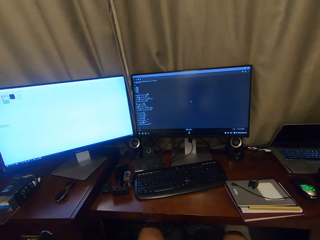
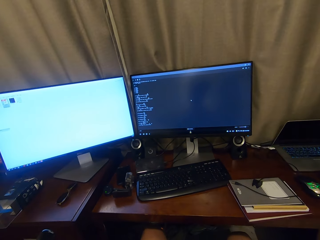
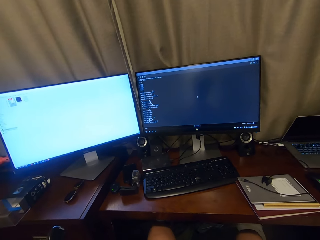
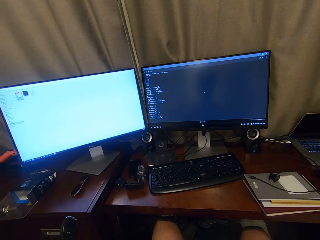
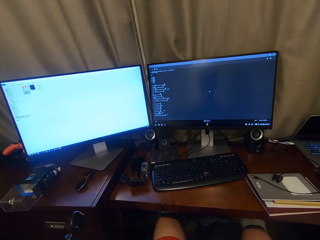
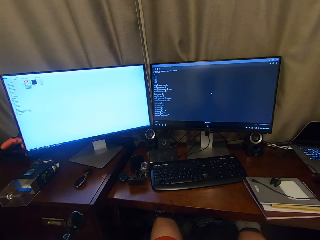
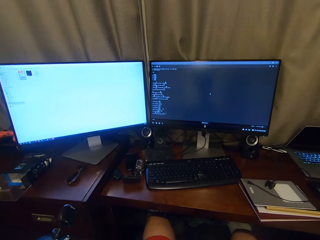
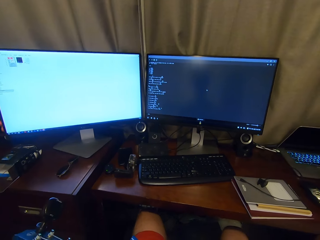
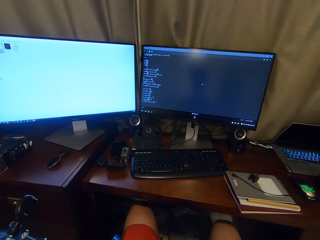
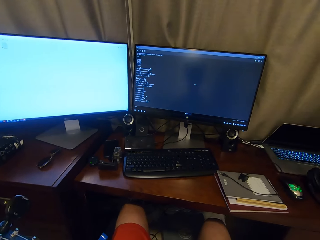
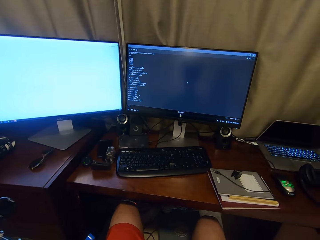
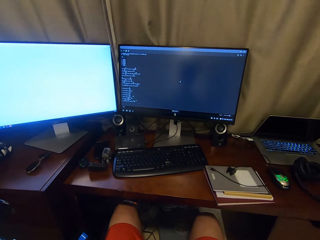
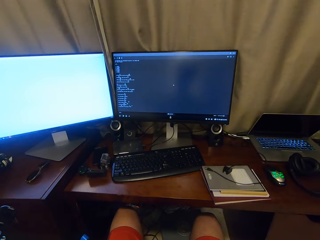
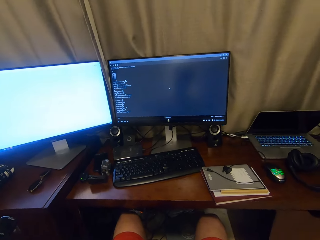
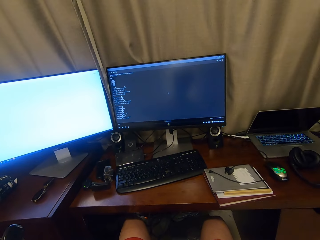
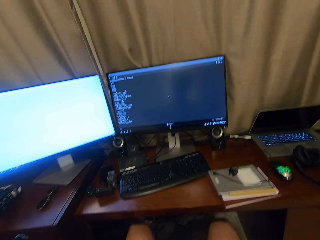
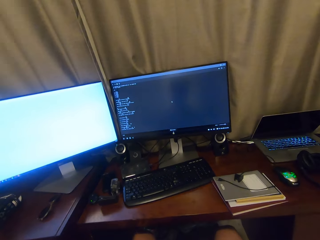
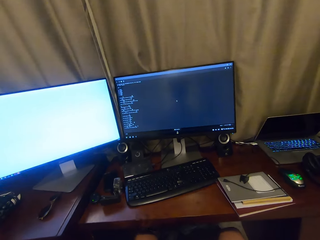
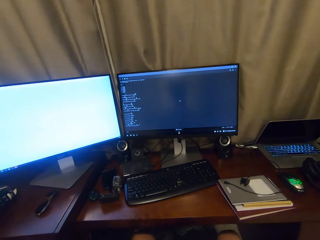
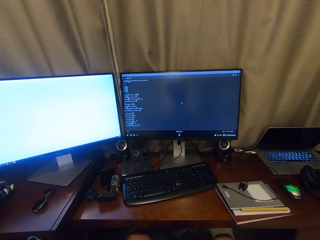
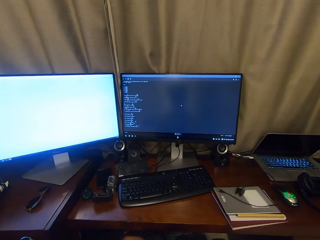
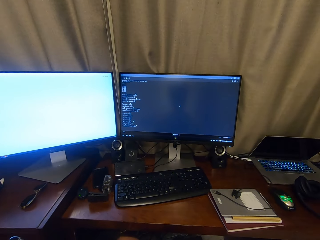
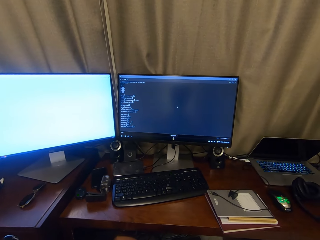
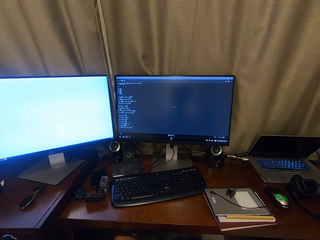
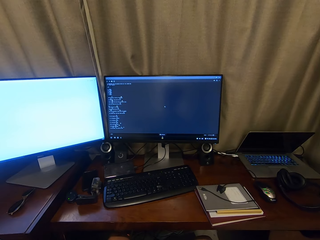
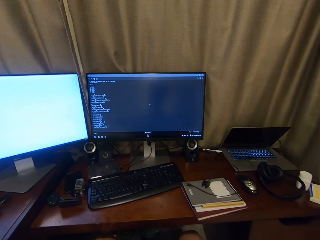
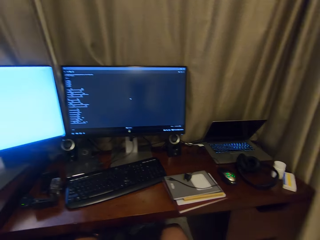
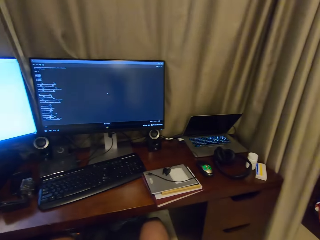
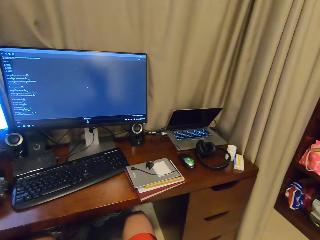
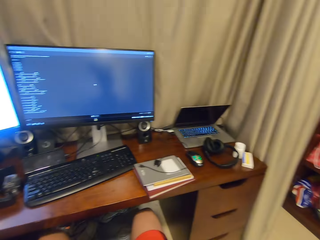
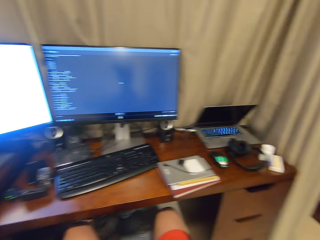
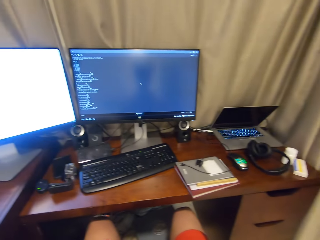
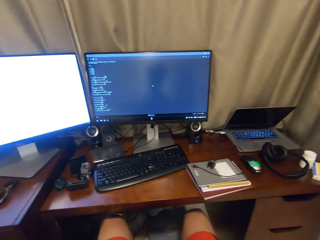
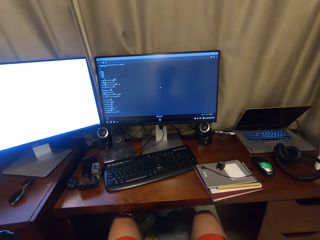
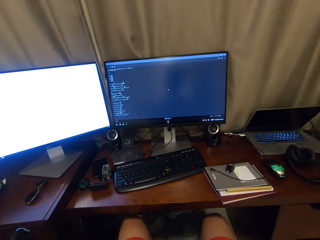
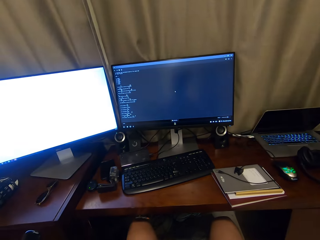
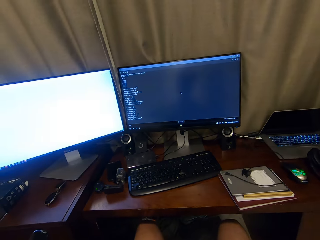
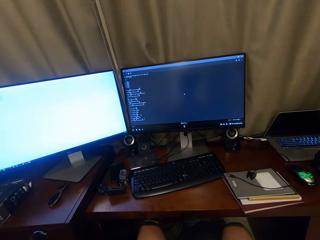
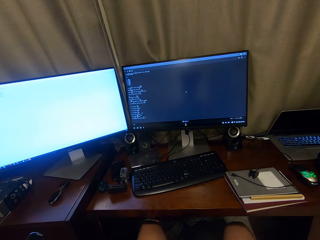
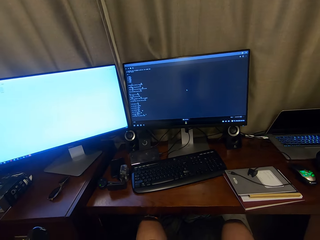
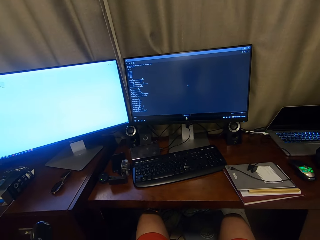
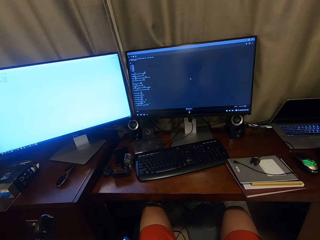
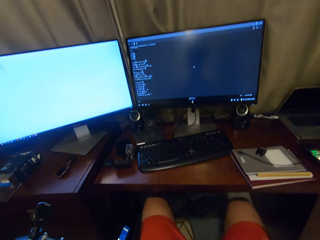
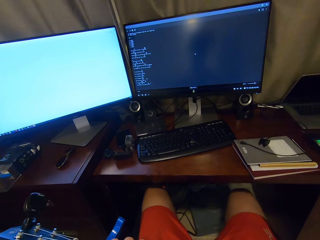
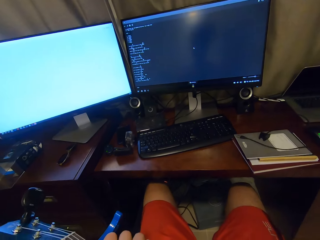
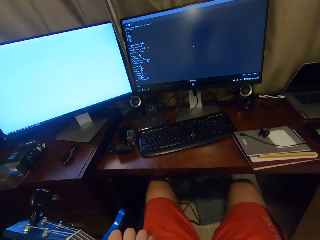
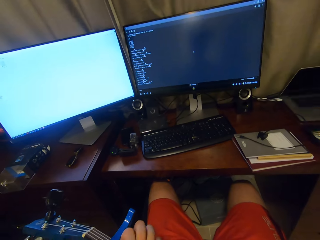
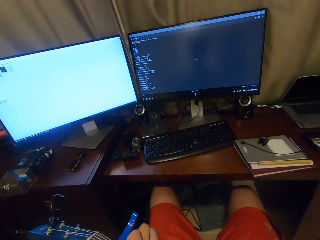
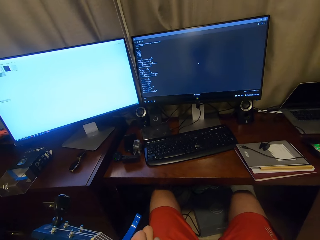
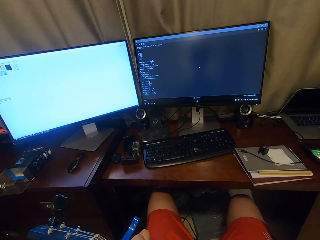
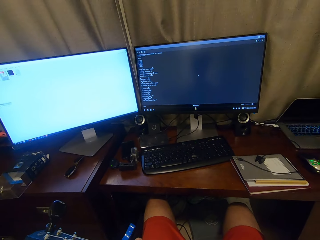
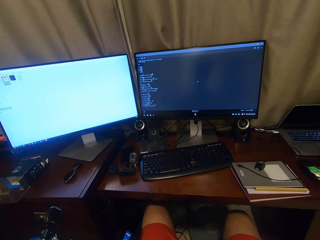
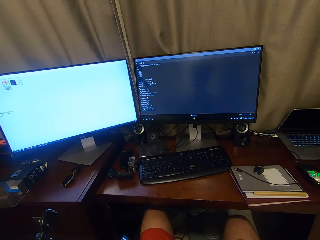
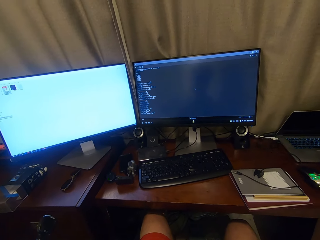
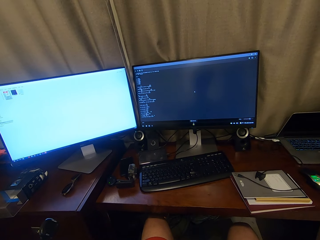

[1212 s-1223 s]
The camera wearer looks around. They play a guitar.

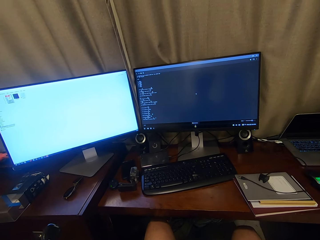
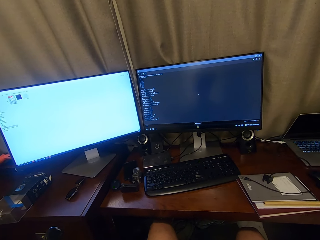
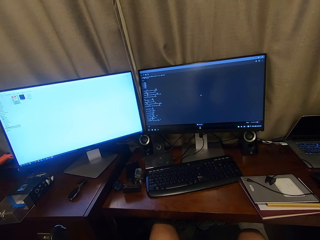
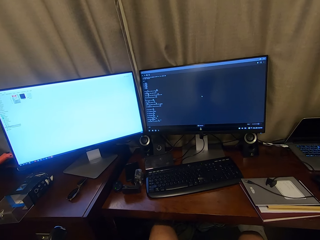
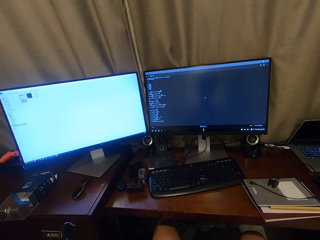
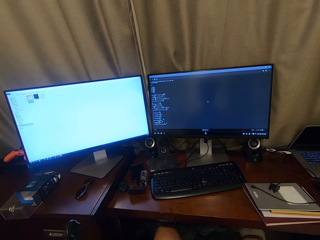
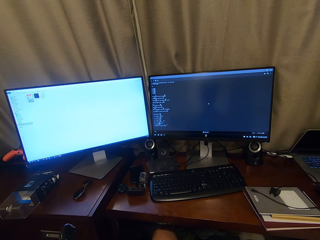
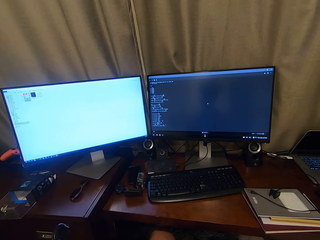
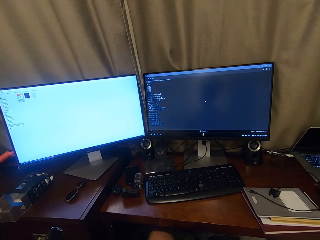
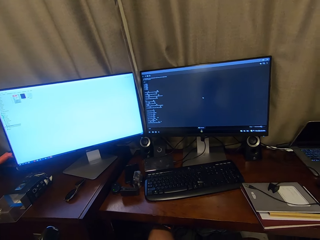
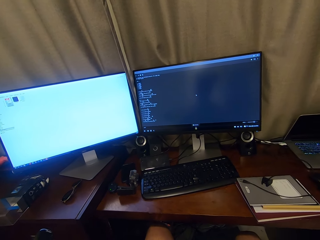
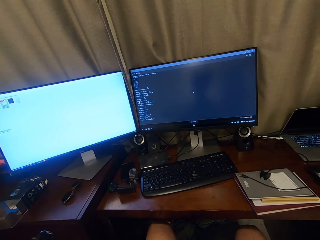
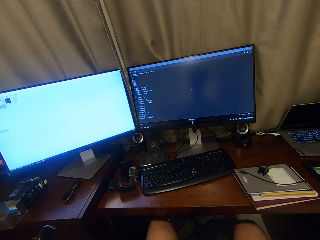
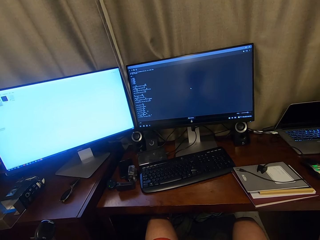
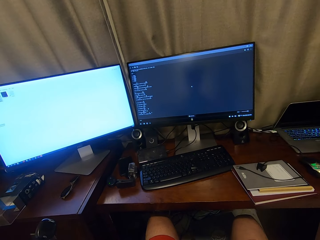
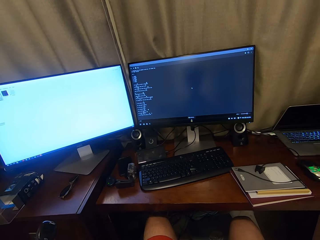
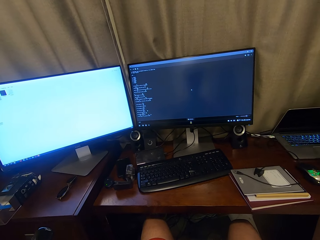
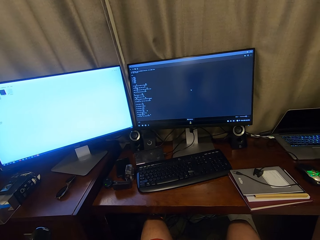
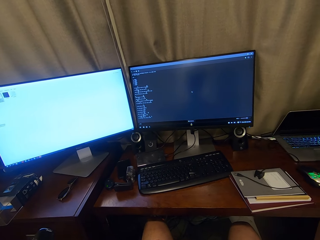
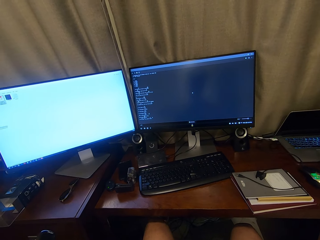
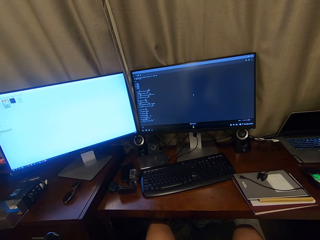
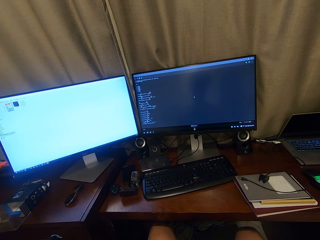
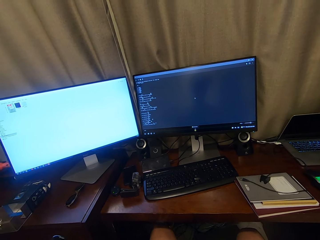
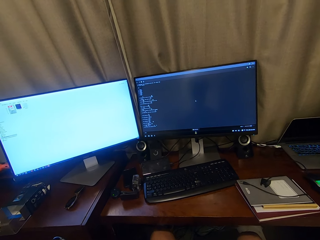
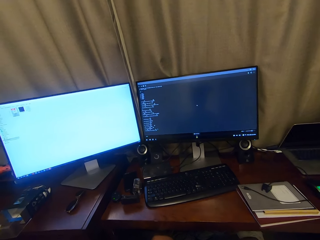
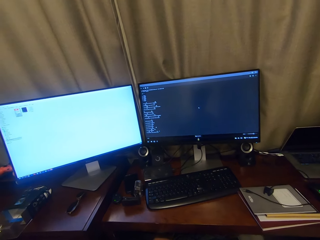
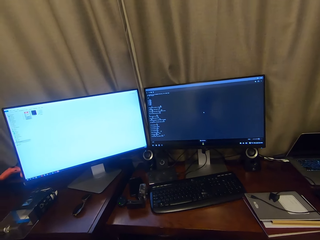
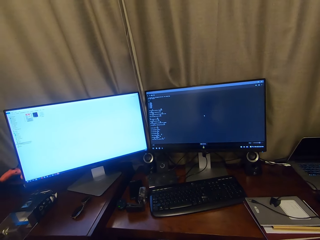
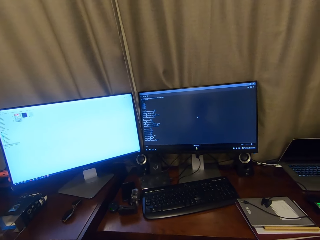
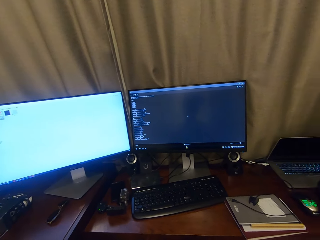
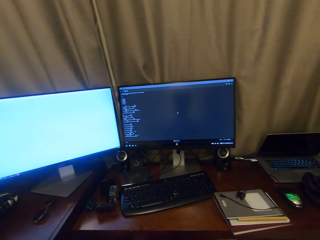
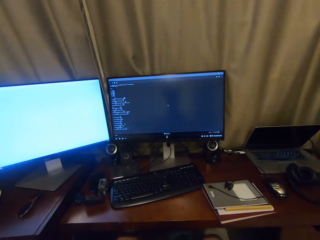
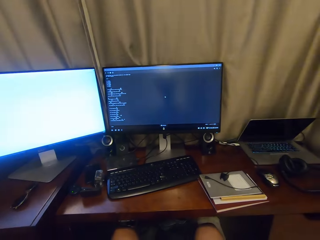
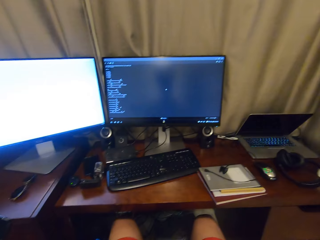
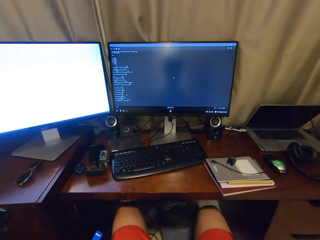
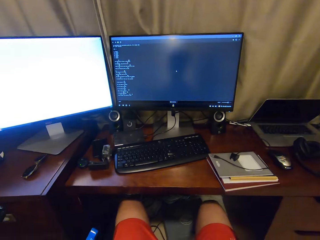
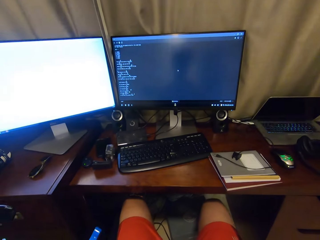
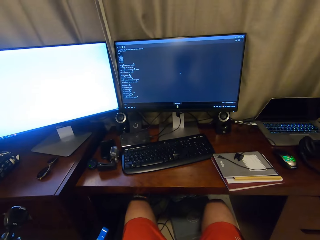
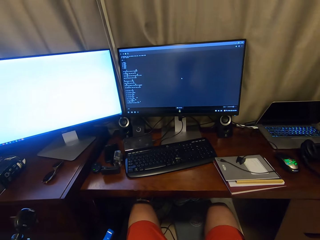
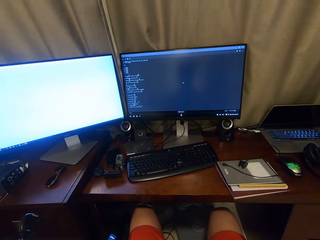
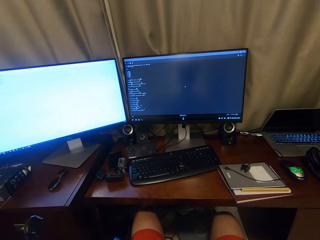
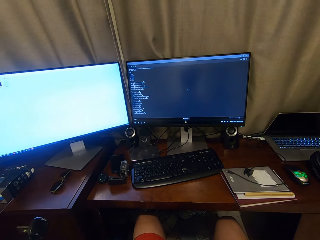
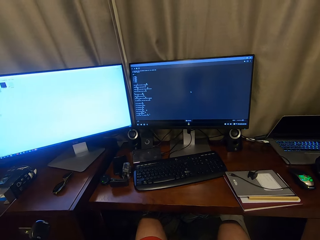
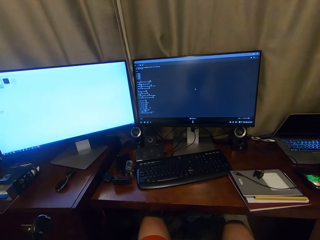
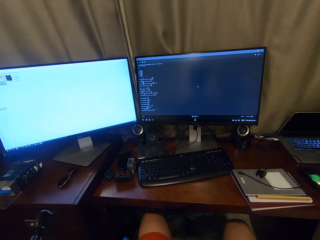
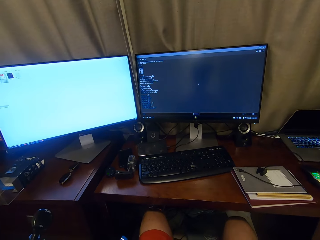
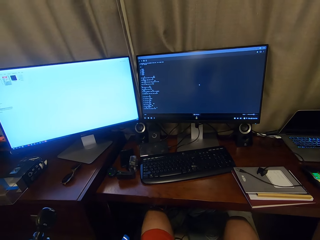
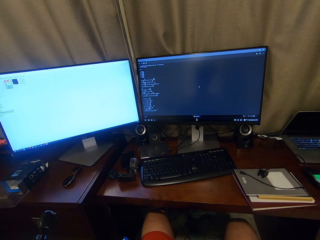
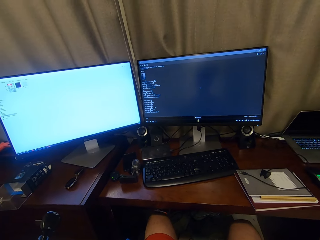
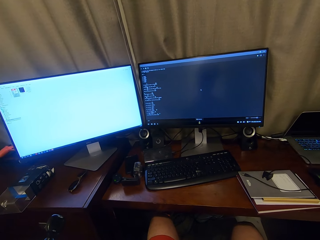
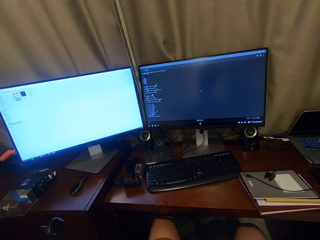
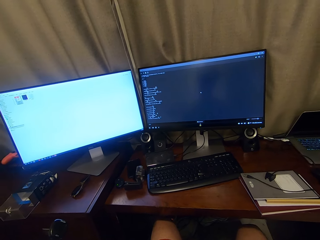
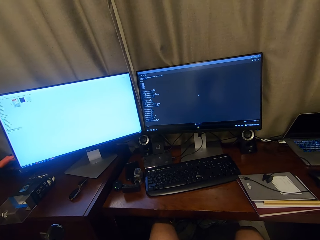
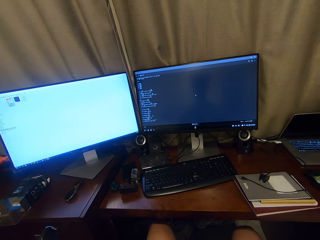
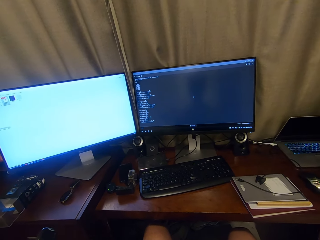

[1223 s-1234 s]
The camera wearer looks around. They play a guitar.
